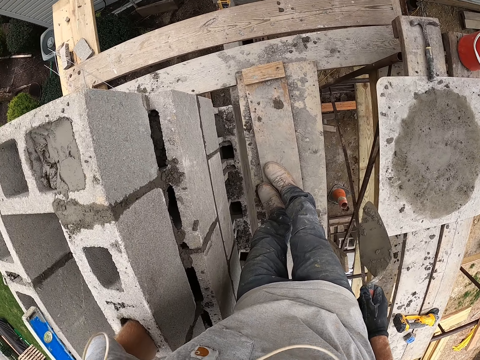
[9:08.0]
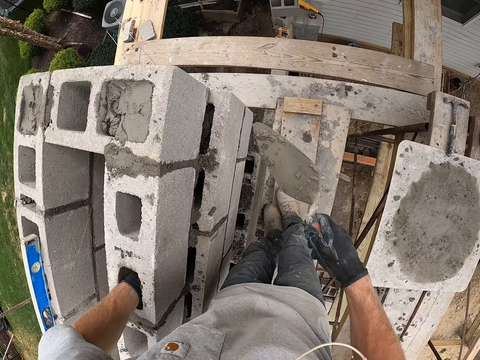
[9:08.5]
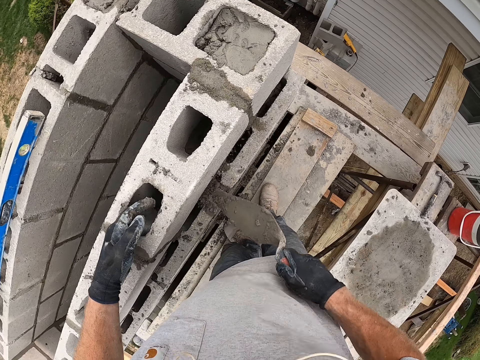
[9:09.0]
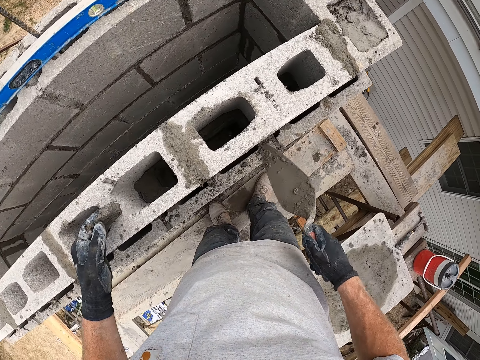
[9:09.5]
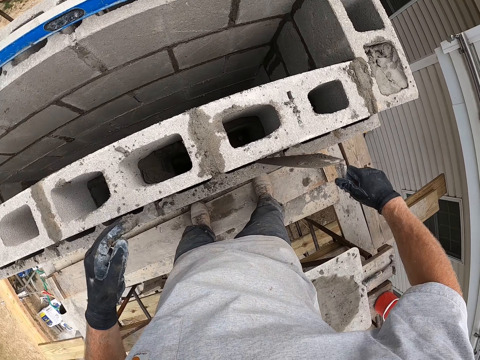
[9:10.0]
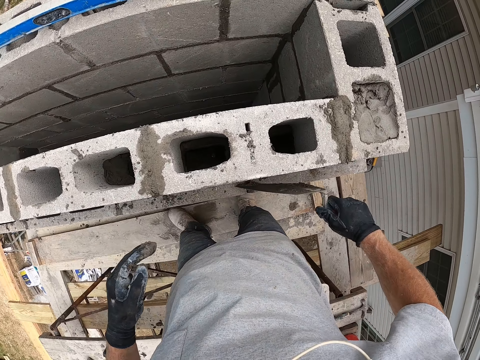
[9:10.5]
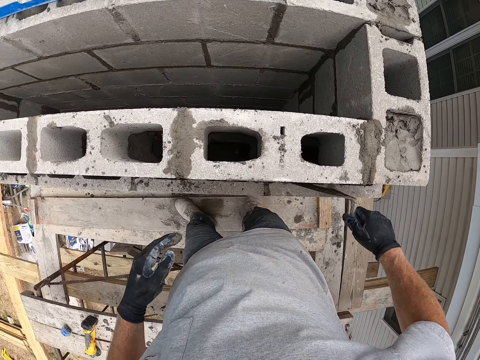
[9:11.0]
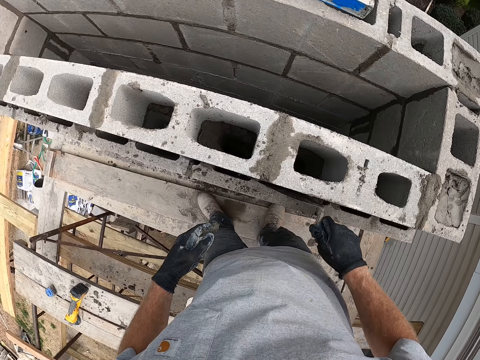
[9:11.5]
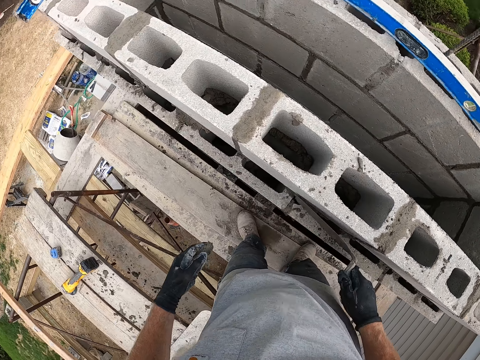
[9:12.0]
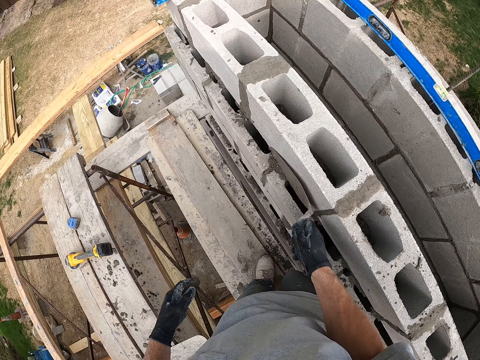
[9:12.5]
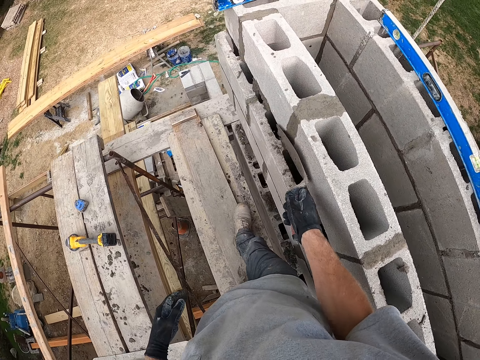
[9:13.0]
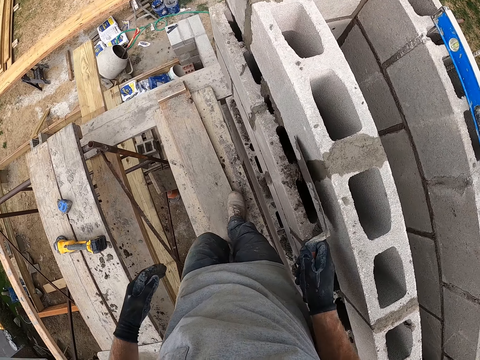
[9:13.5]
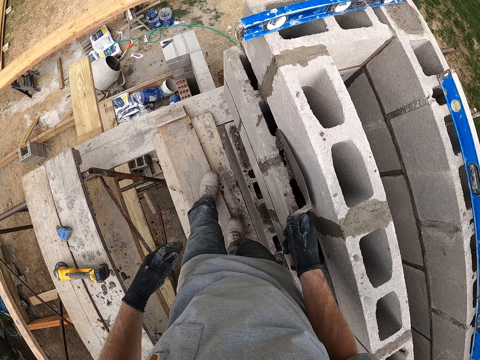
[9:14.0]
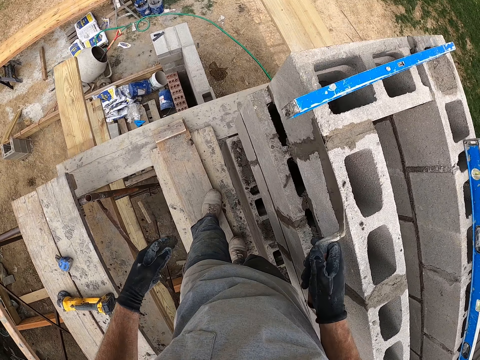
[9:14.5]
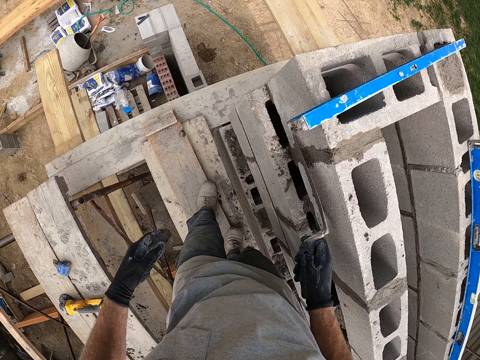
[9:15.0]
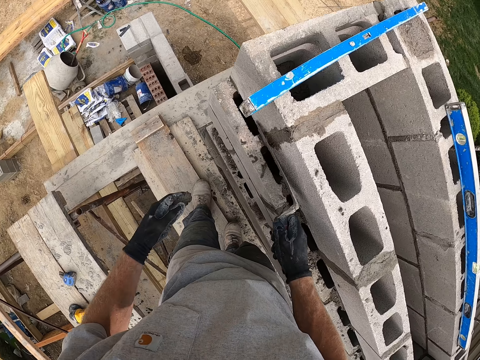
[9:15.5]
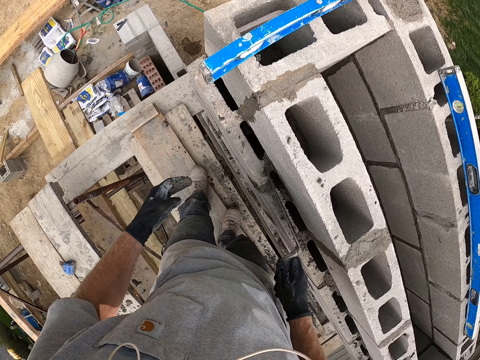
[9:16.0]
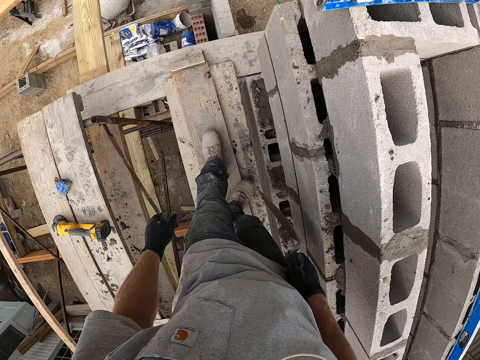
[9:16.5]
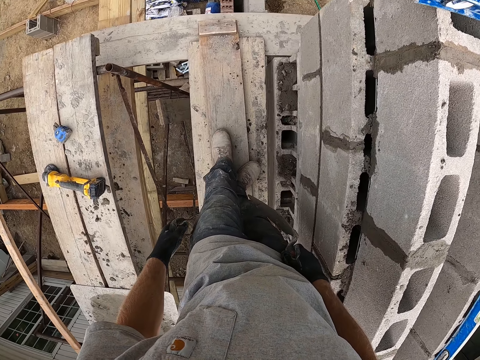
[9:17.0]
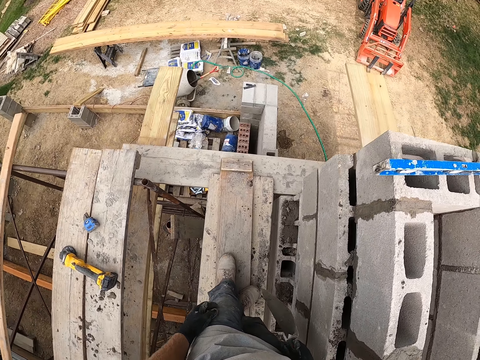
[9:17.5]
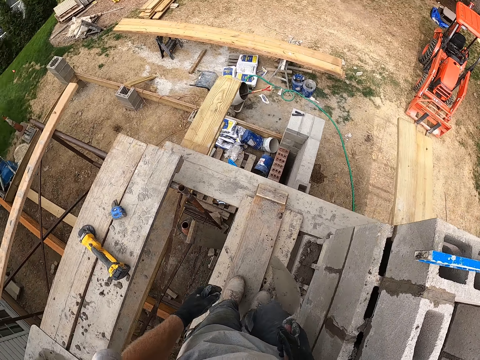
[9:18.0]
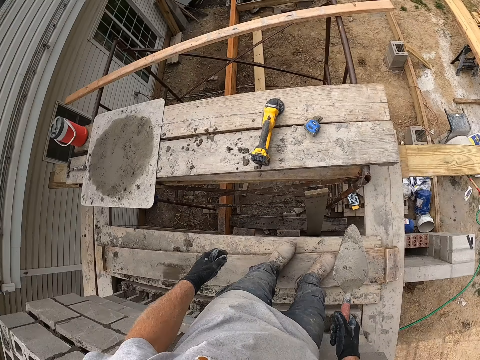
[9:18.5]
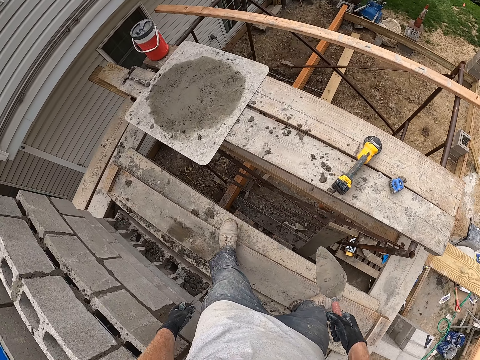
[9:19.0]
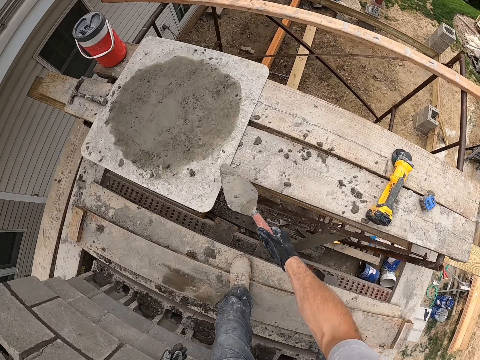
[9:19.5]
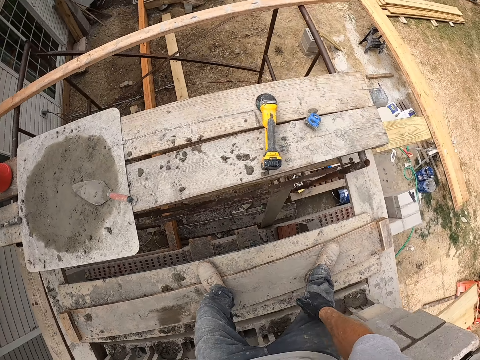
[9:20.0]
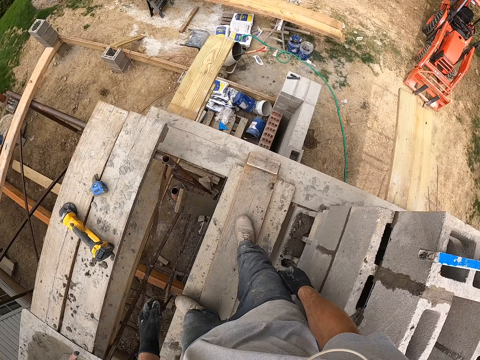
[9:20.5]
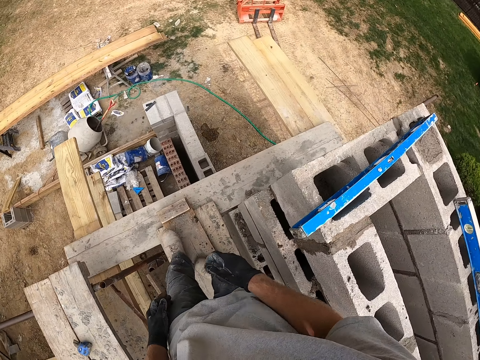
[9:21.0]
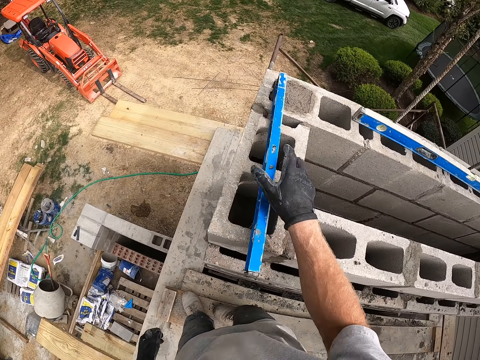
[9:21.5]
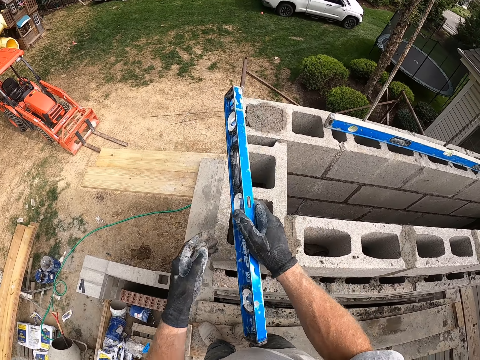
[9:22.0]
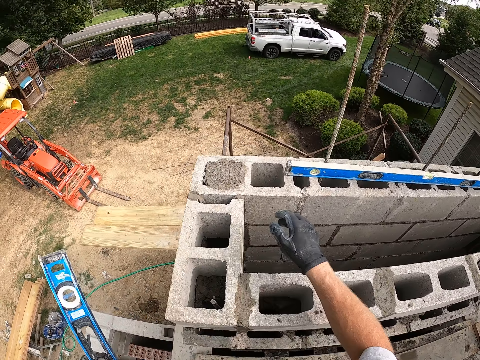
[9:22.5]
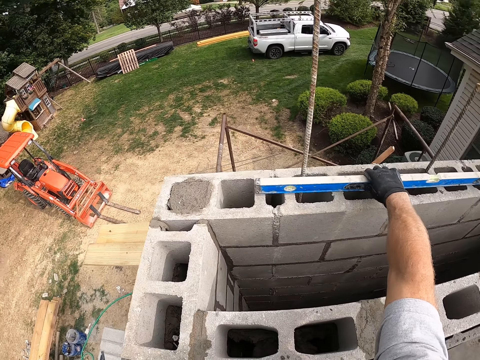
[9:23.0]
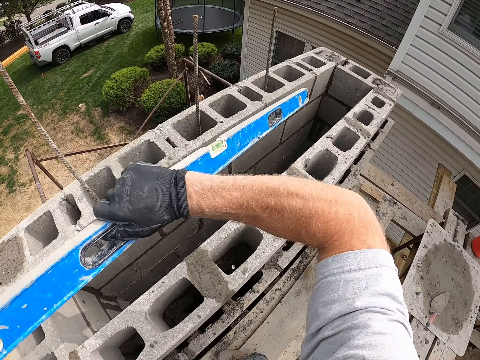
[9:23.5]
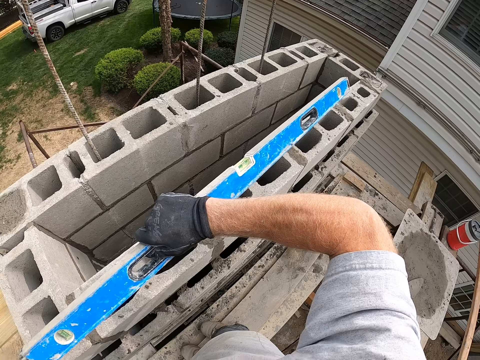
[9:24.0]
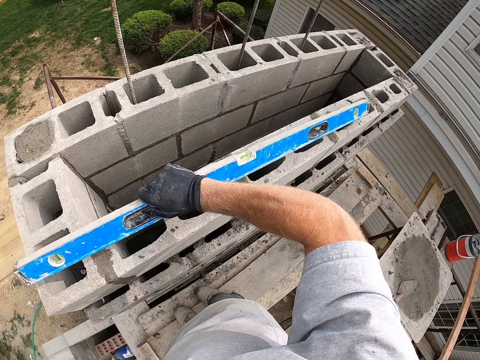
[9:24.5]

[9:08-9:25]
The camera wearer scrapes off small clumps of mortar from the edge of the laid blocks. They spread the concrete. They smoothen the joint of the laid blocks. They walk on the scaffolding. They walk around a construction site. They drop the trowel on the plank. They walk around the construction site. They pick up a spirit level or masonry level from a block. They pick up a second masonry level.

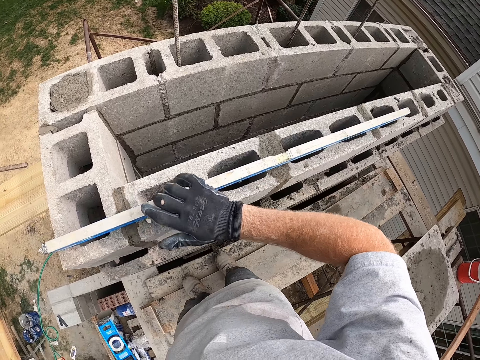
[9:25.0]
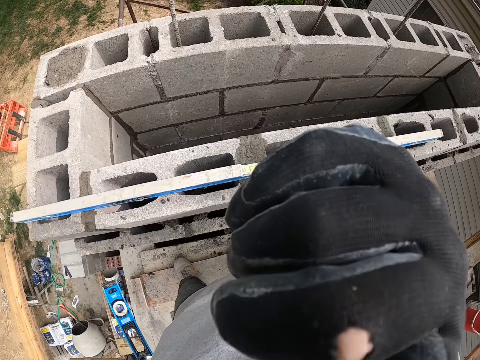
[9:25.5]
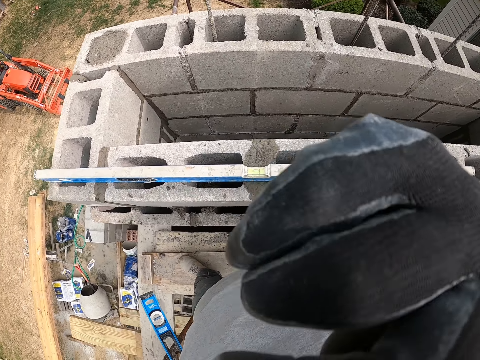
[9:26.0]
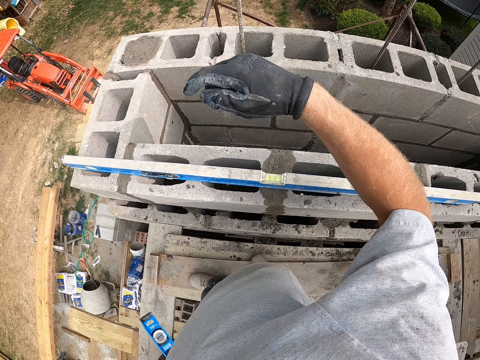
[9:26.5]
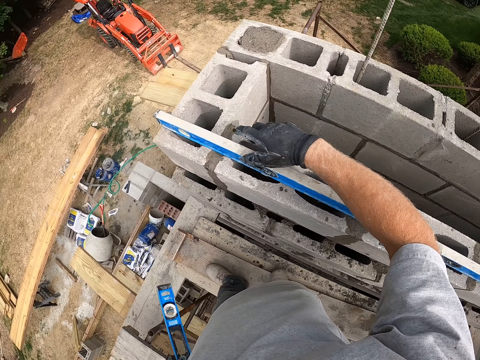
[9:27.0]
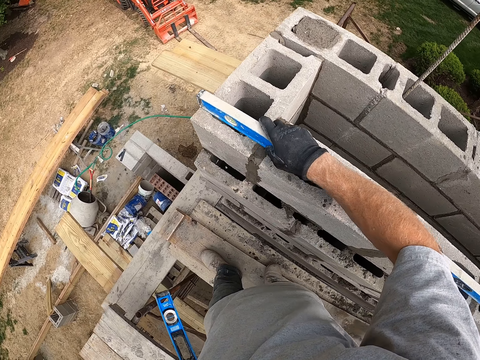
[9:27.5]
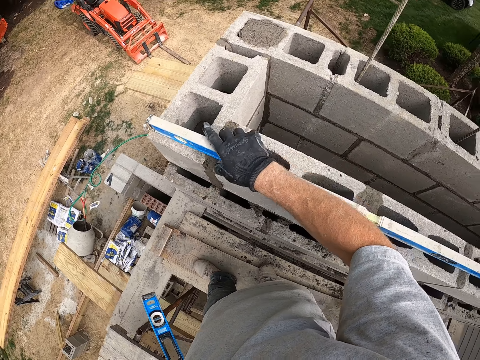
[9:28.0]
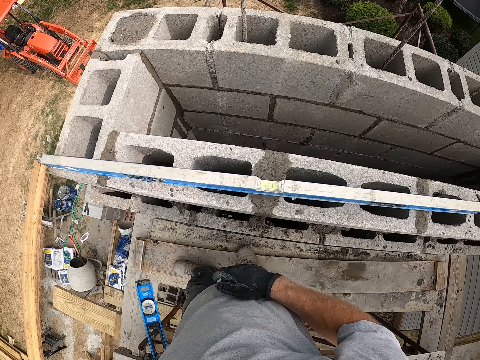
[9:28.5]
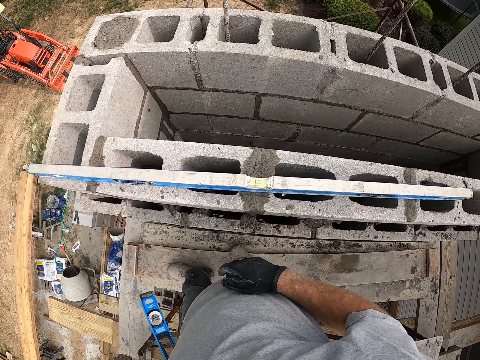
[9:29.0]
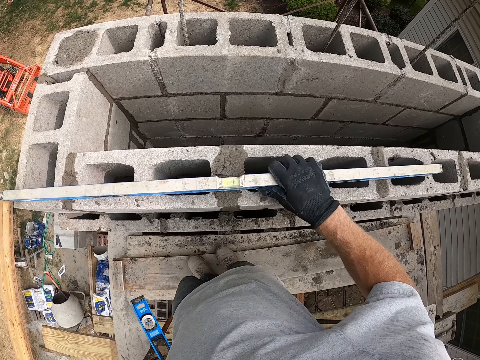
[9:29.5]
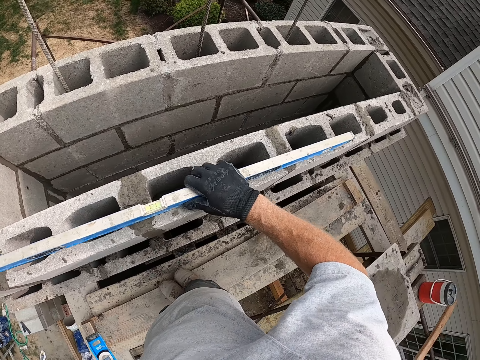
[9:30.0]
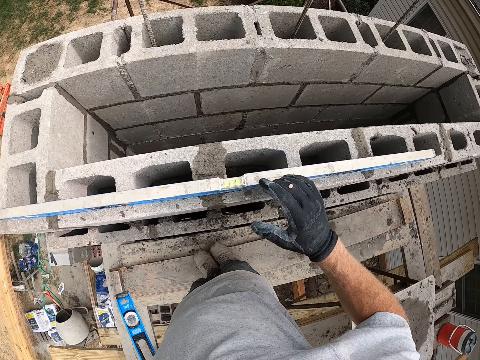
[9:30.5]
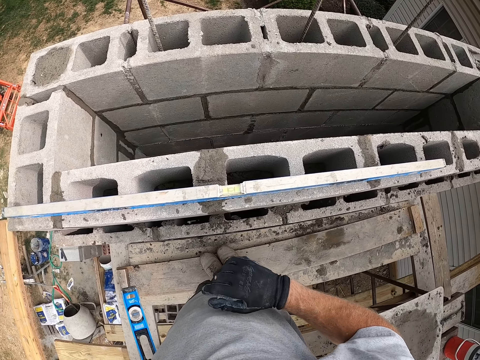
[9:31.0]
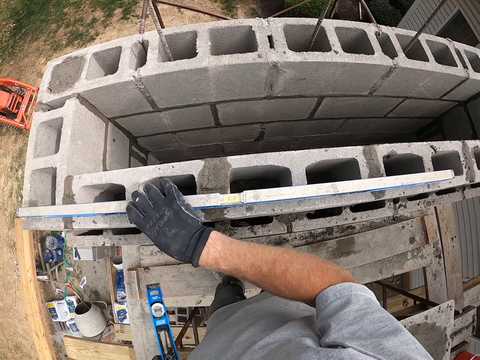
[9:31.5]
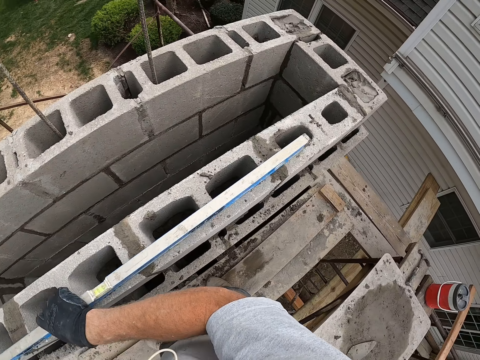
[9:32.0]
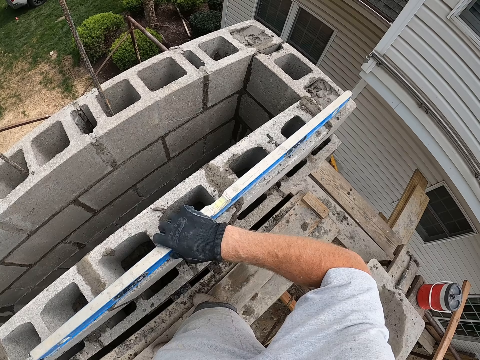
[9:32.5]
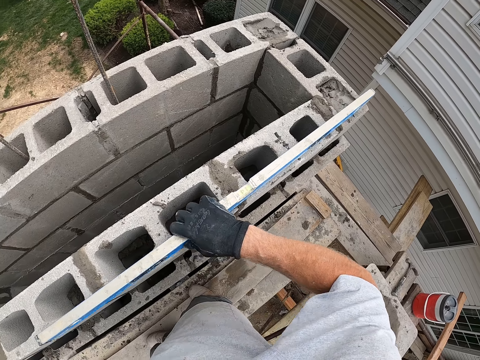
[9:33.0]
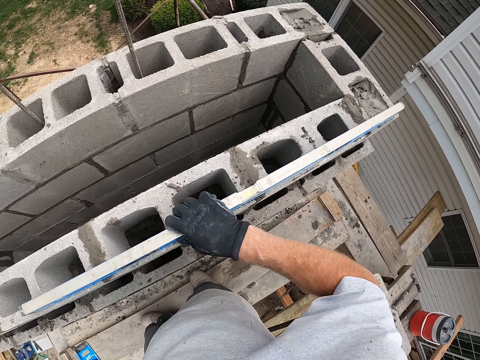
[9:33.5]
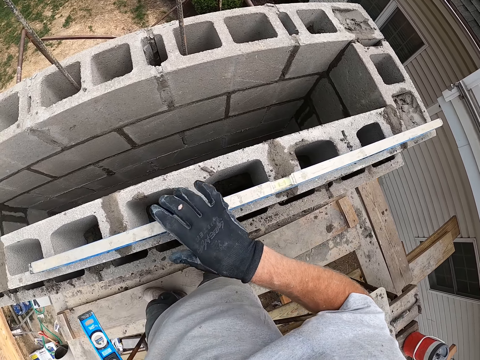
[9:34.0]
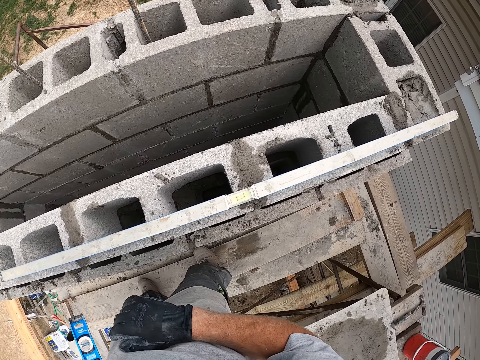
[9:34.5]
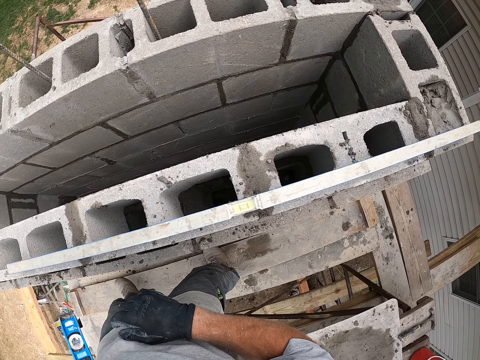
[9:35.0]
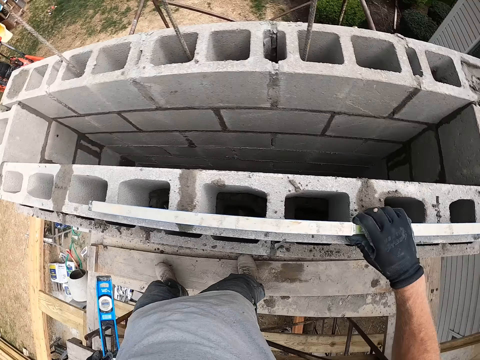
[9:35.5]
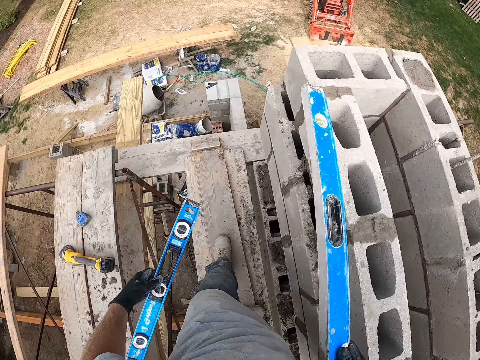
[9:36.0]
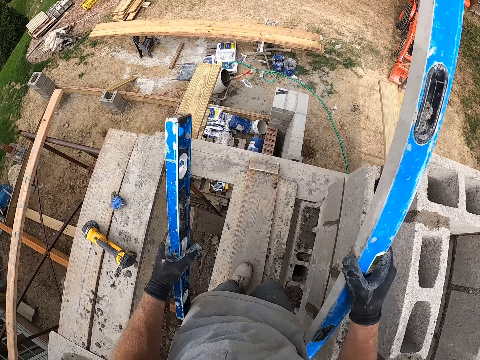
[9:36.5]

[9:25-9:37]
The camera wearer places the second masonry level on top of the laid blocks. They hold a chin with a hand. They check the leveling of the laid blocks with a spirit level. They look around a construction site. They level a wall with the spirit level.
